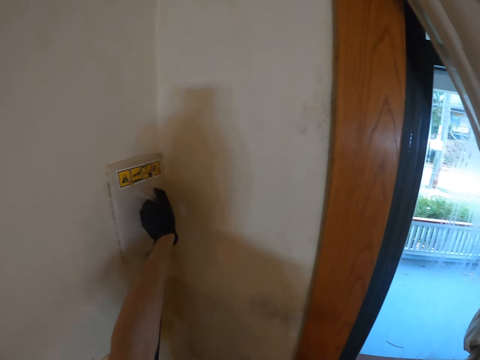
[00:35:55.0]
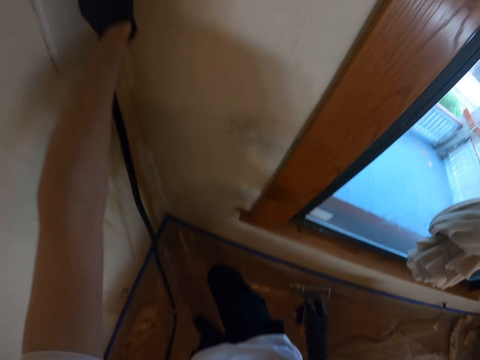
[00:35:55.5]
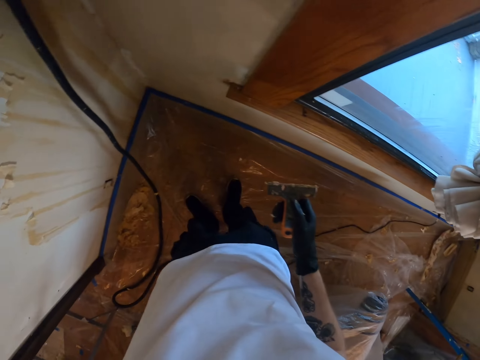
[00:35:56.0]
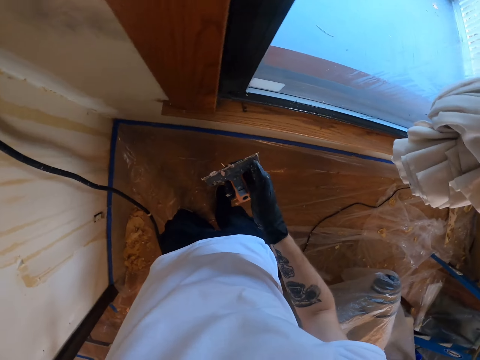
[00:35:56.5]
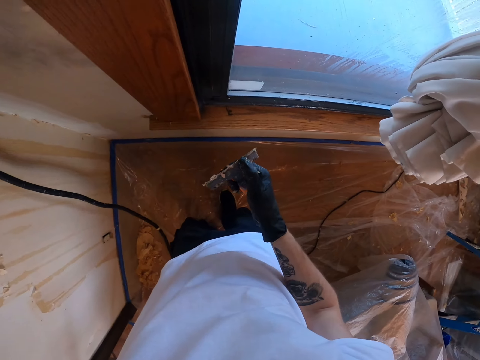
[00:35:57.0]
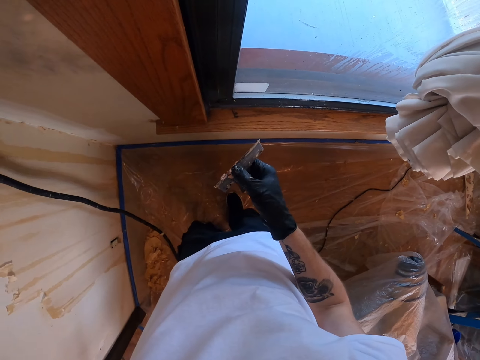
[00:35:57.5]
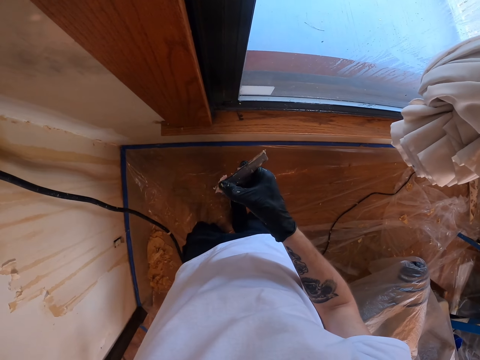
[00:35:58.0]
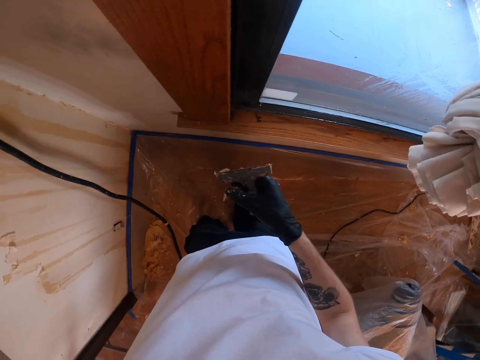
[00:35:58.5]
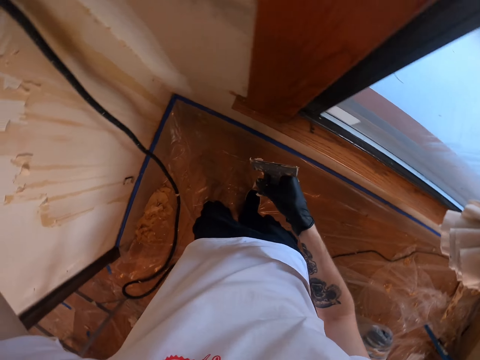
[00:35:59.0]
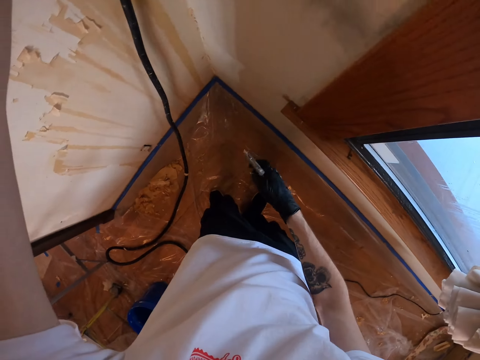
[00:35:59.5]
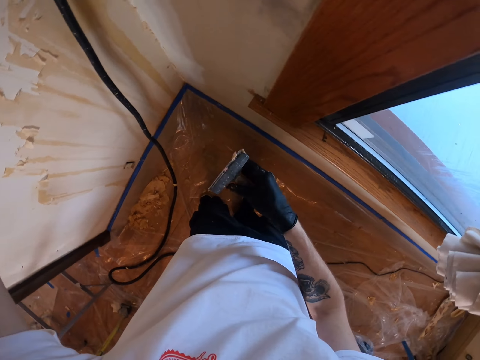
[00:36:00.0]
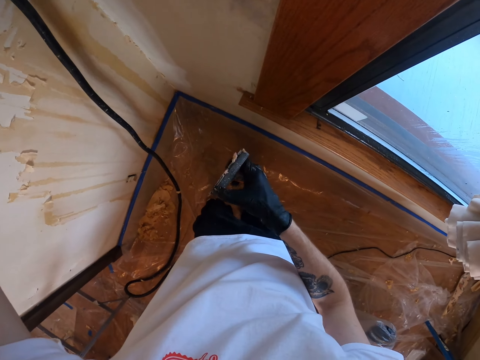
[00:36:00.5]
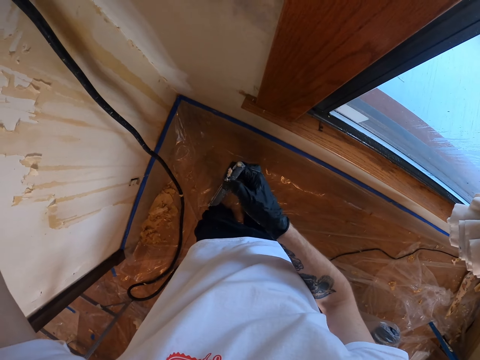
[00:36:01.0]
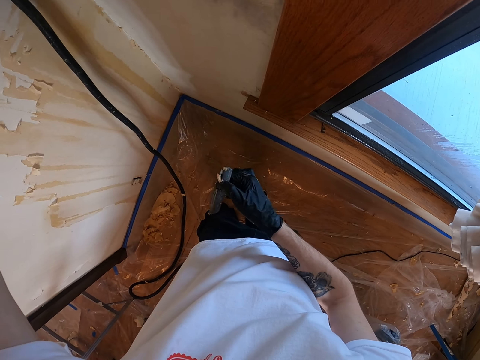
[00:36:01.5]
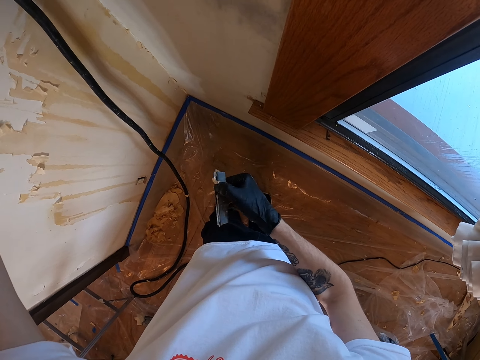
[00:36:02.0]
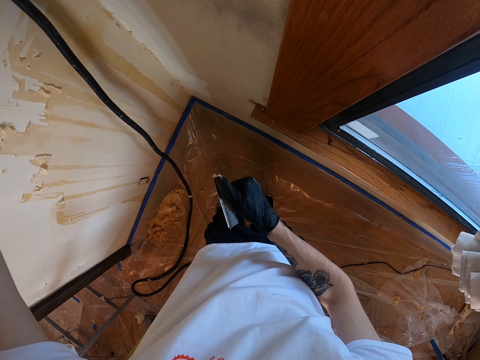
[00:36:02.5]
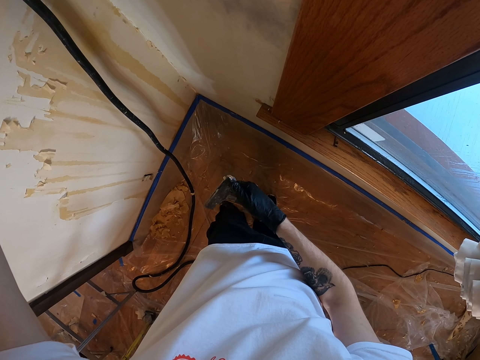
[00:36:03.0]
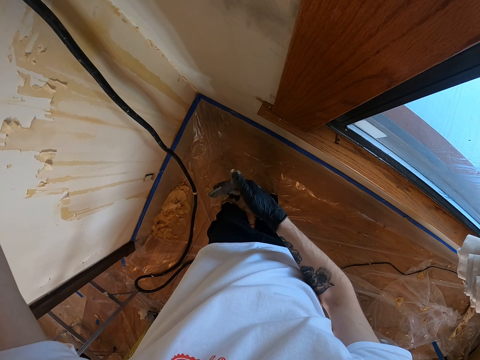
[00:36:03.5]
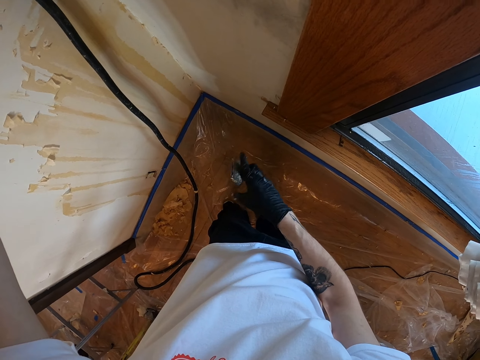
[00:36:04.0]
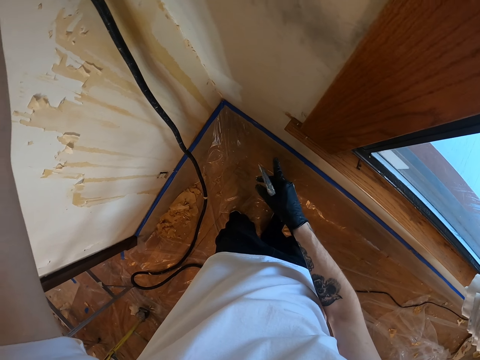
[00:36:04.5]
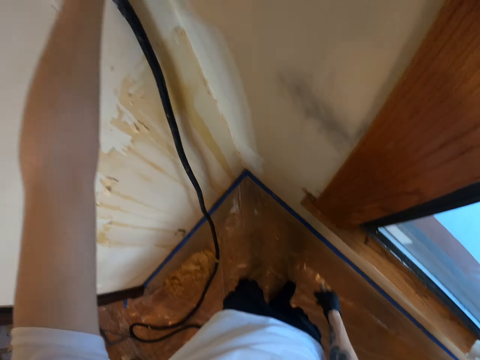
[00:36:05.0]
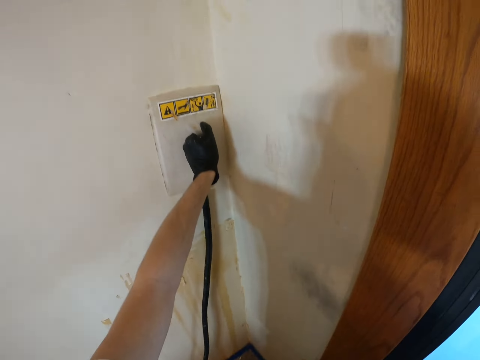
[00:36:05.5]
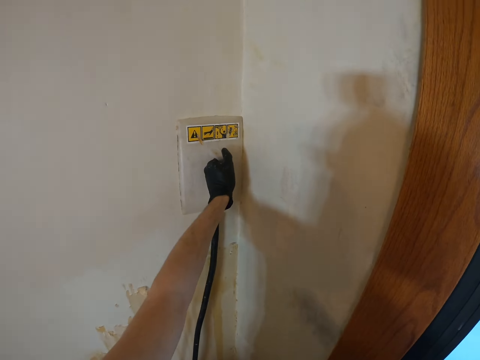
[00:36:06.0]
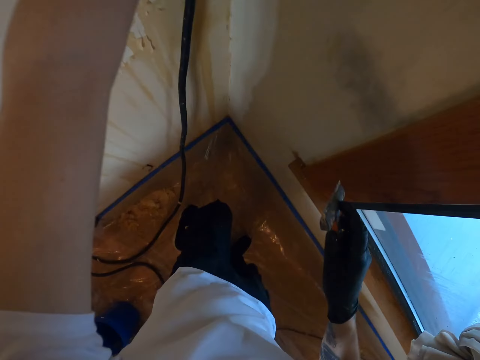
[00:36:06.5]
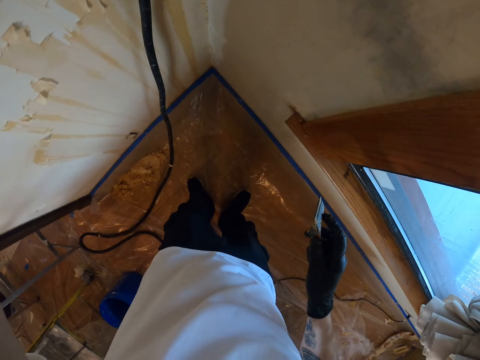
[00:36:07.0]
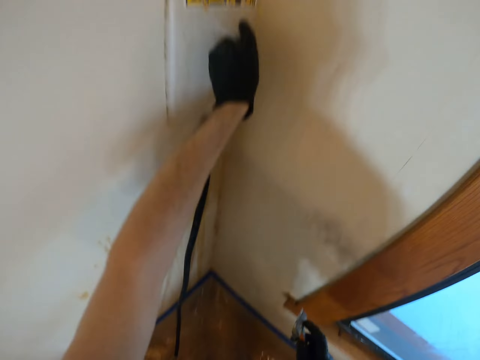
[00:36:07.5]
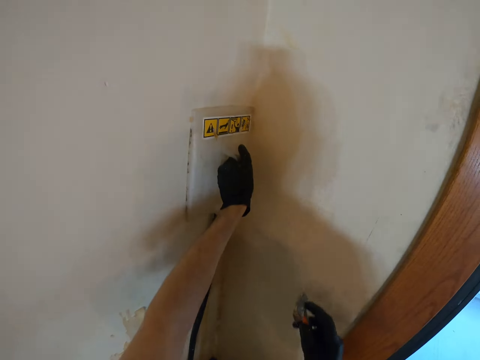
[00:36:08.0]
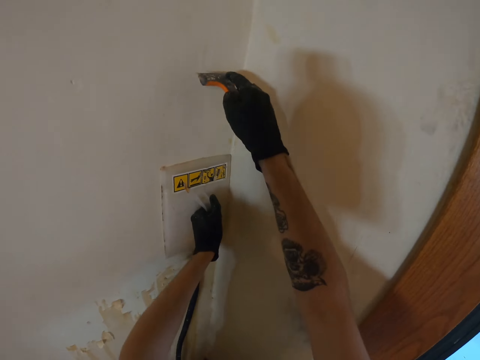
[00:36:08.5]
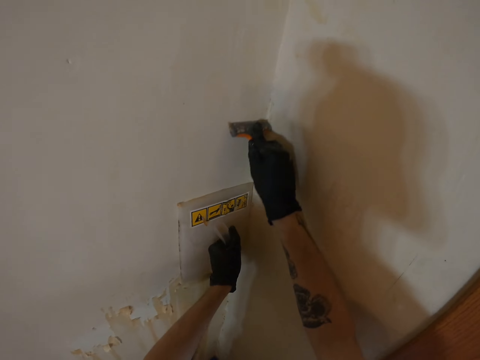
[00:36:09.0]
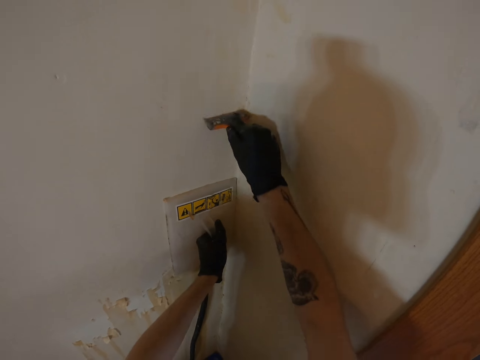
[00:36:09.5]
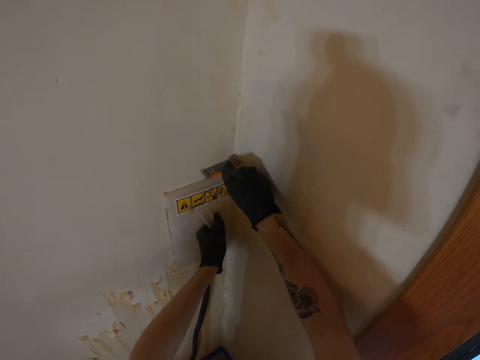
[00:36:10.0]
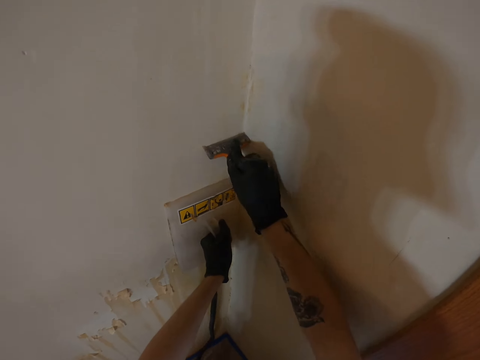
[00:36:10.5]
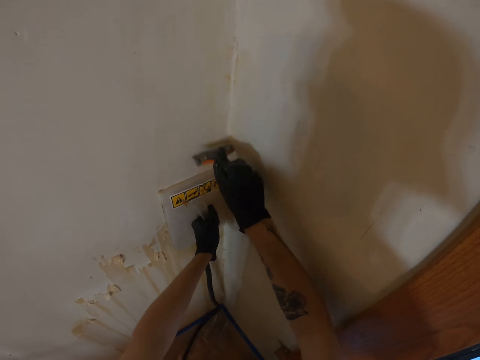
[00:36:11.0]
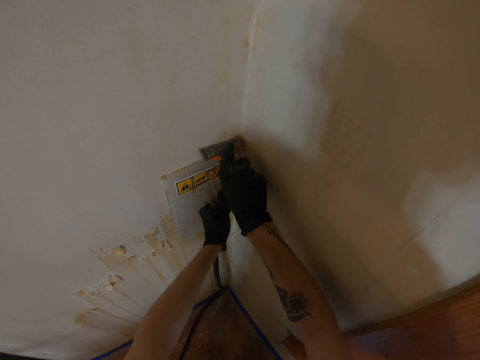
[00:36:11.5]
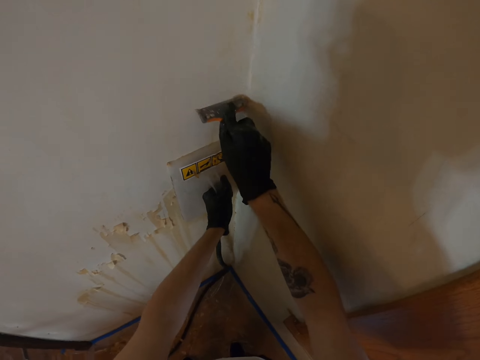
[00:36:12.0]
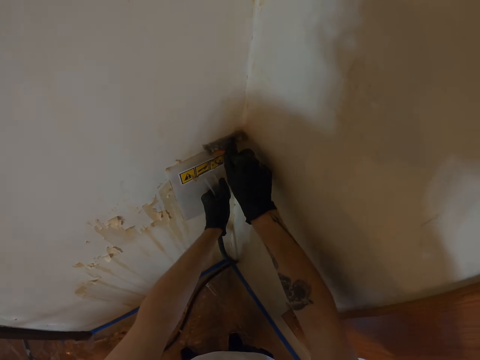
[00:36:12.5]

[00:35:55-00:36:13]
The camera wearer removes paint from a scrubber. They look around. They scrub paint from the wall with the scrubber.

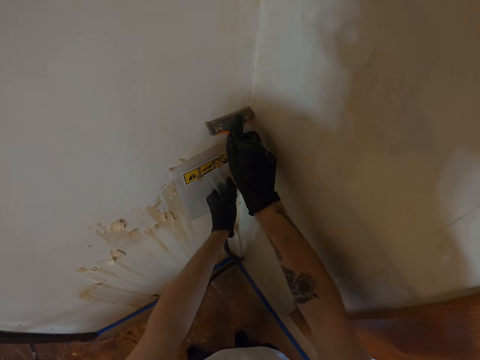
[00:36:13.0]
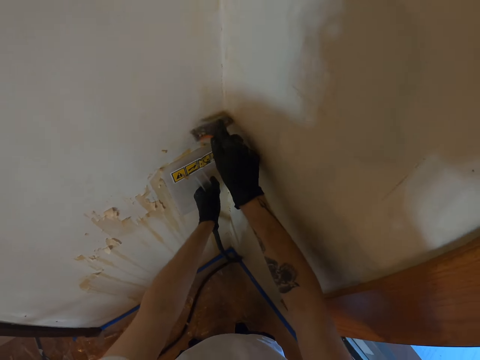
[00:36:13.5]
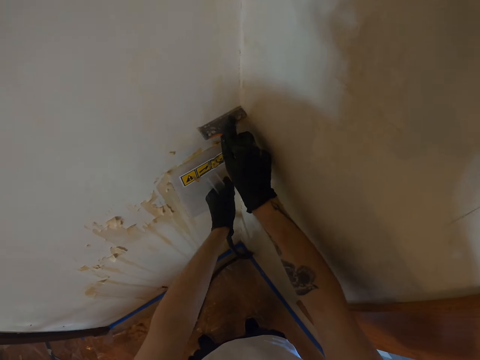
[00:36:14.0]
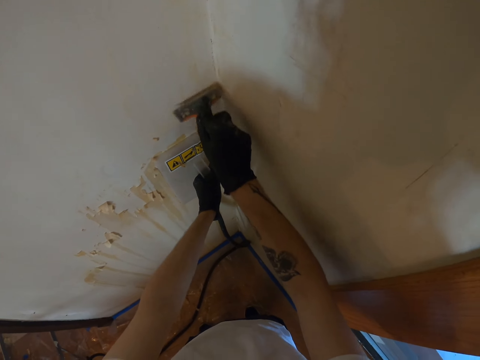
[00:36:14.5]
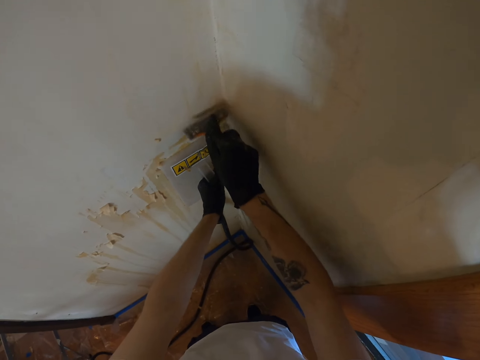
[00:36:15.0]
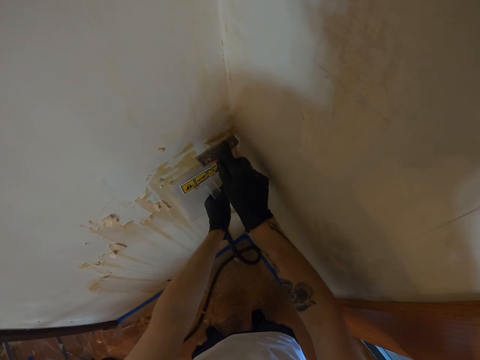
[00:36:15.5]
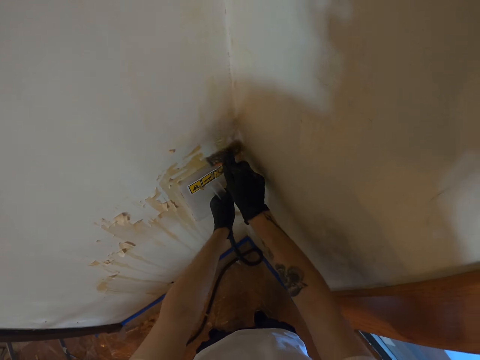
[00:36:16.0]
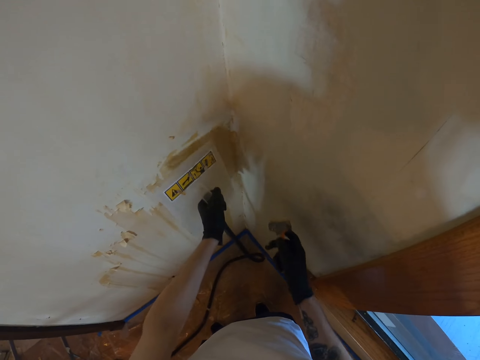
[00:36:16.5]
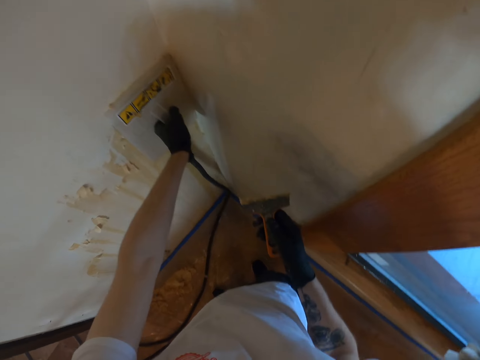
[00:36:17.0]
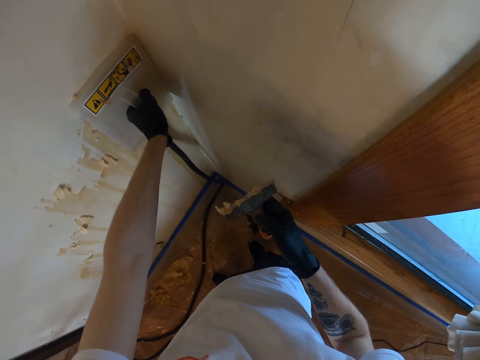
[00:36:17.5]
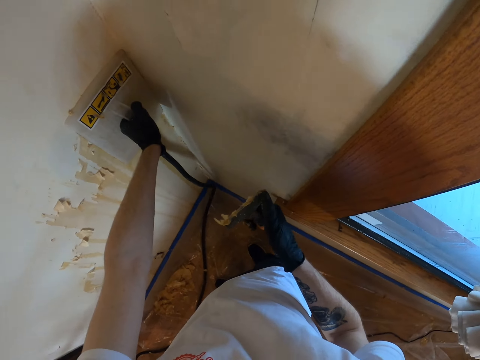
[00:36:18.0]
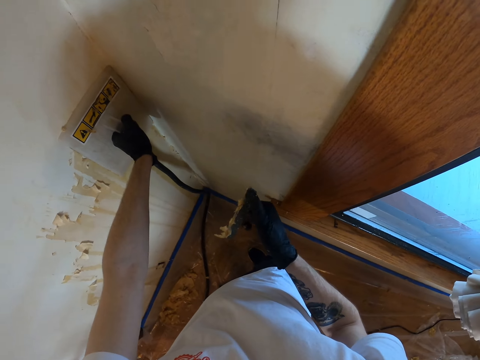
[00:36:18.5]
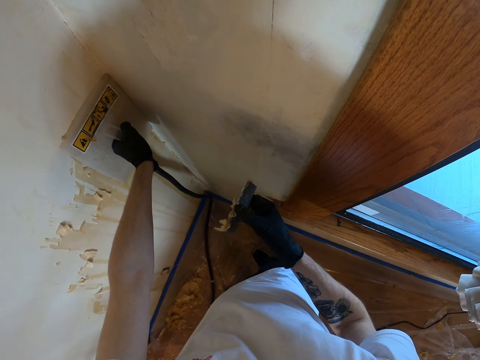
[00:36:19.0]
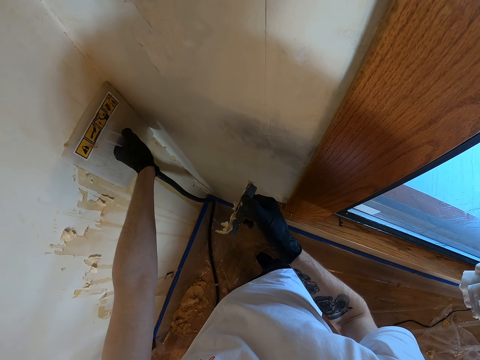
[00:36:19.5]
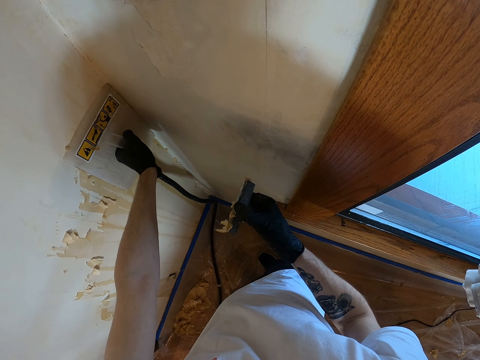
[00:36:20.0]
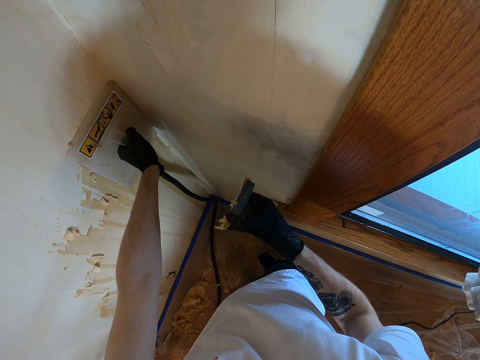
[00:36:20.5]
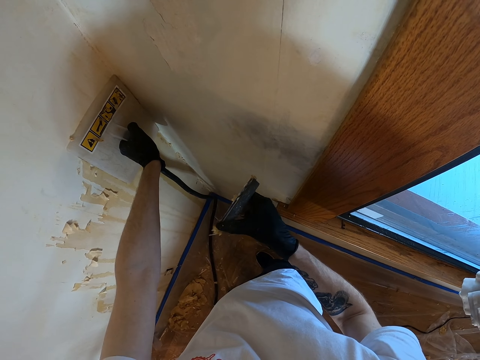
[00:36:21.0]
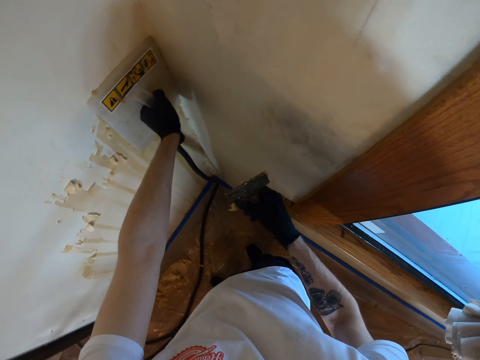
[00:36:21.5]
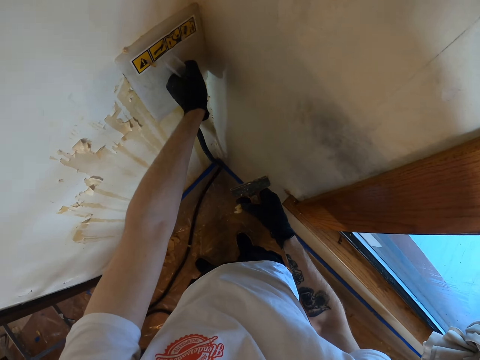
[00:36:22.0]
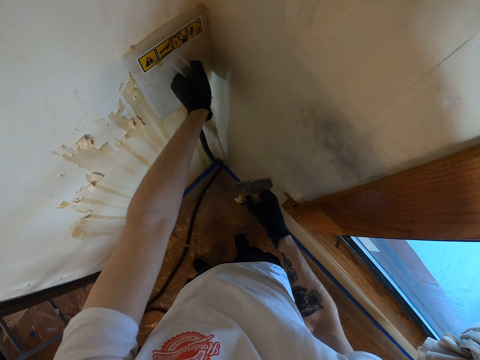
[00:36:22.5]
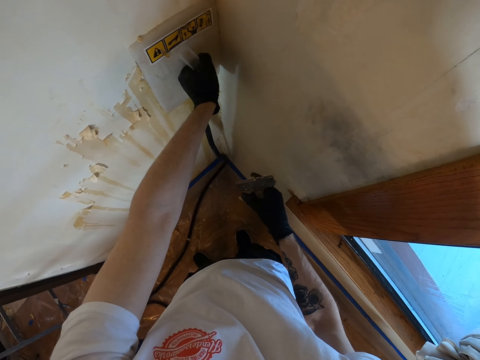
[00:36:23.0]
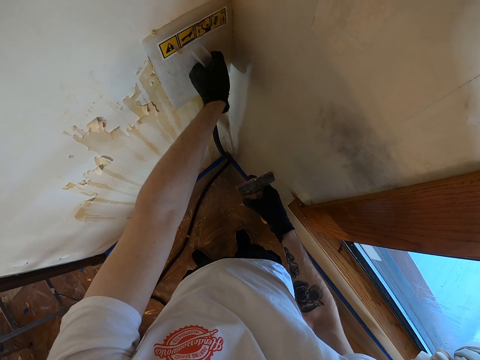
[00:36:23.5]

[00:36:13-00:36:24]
The camera wearer smoothens paint on the wall and holds the float on the wall. They remove paint from a scrubber with their hand.
